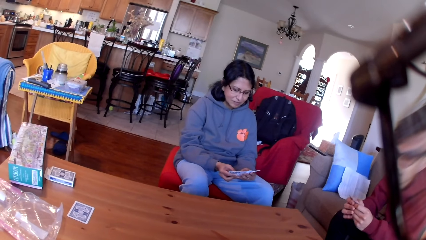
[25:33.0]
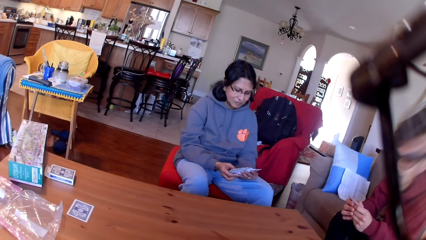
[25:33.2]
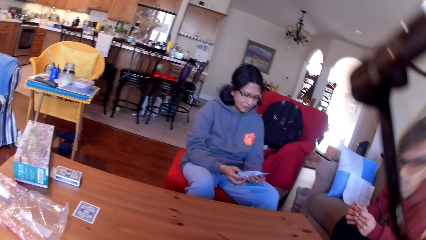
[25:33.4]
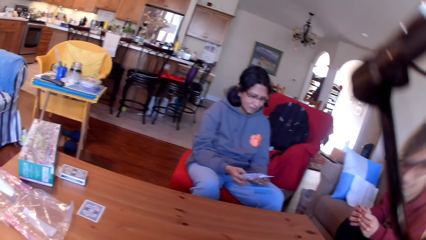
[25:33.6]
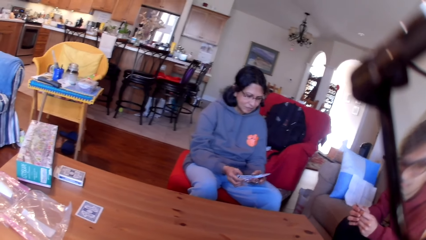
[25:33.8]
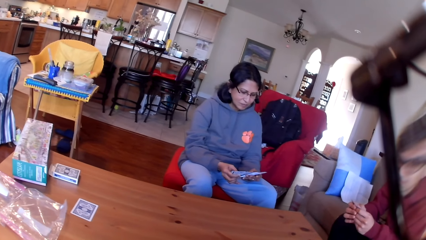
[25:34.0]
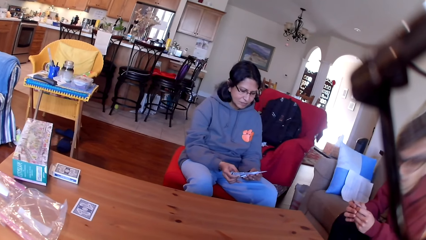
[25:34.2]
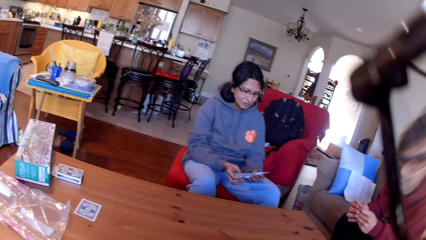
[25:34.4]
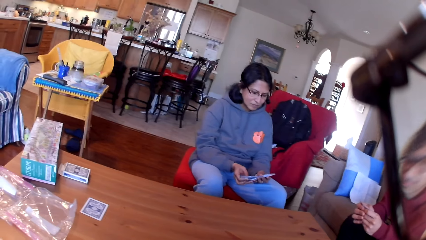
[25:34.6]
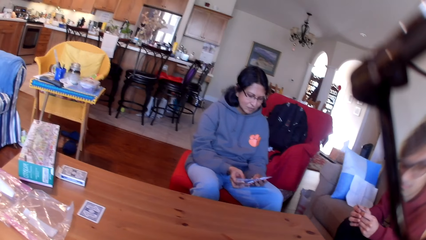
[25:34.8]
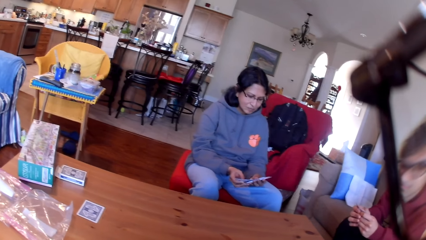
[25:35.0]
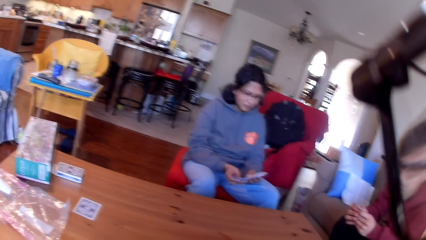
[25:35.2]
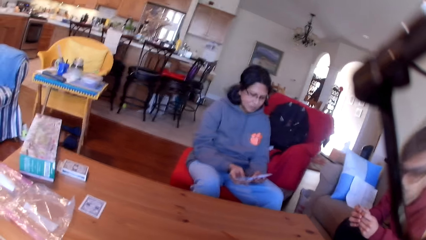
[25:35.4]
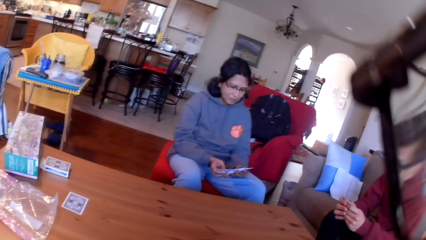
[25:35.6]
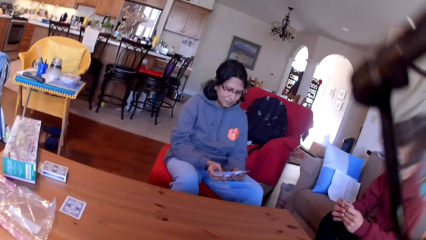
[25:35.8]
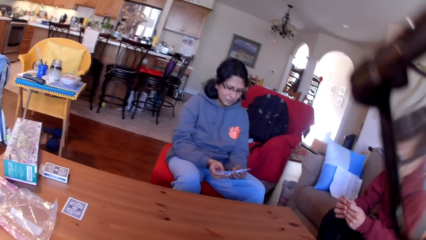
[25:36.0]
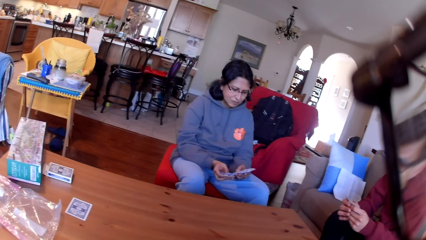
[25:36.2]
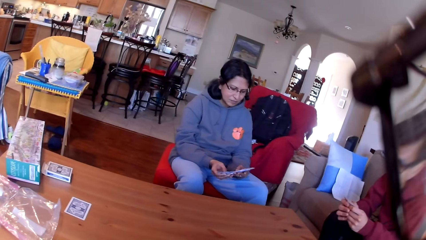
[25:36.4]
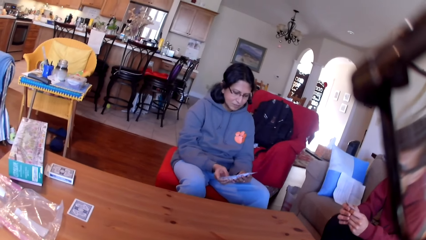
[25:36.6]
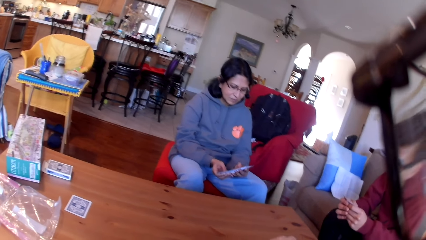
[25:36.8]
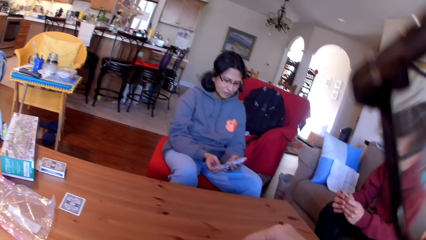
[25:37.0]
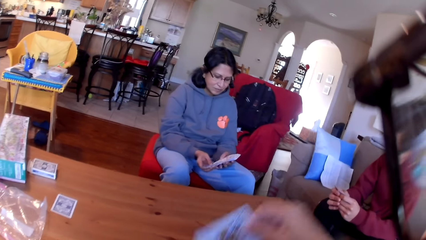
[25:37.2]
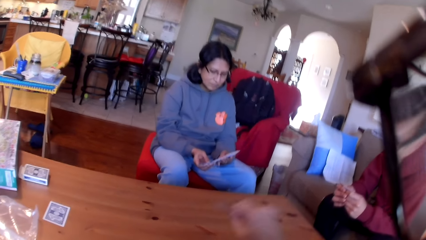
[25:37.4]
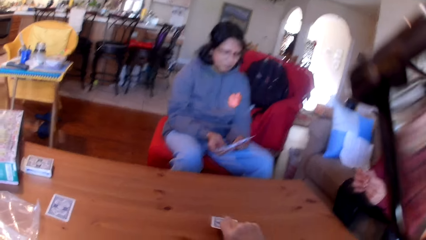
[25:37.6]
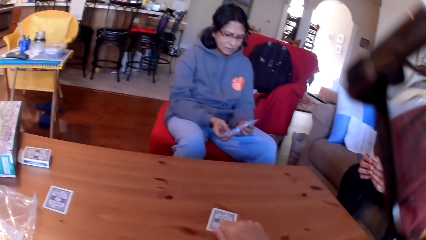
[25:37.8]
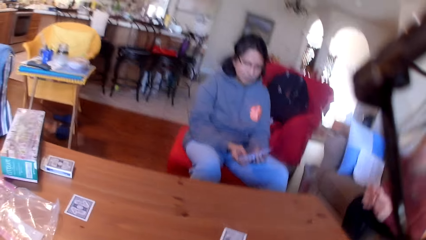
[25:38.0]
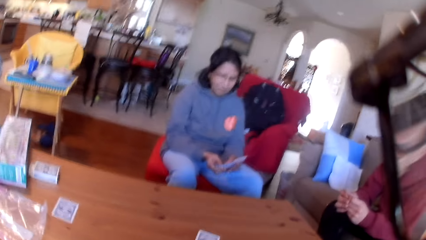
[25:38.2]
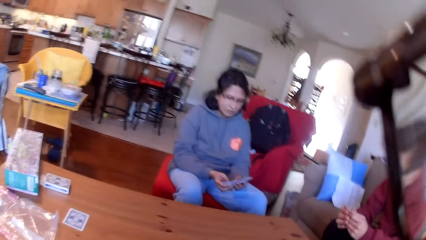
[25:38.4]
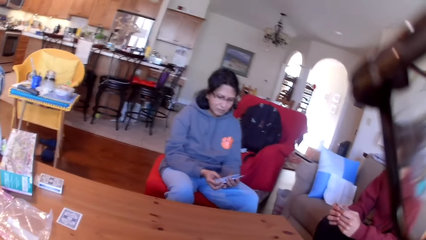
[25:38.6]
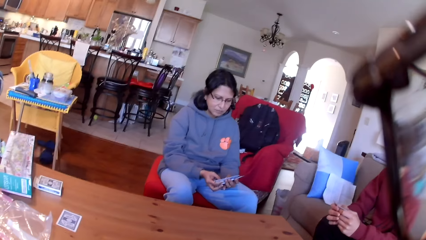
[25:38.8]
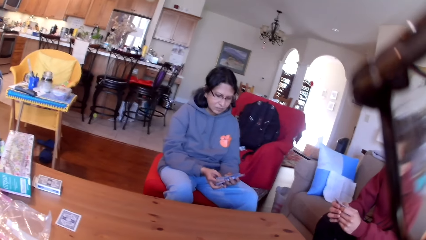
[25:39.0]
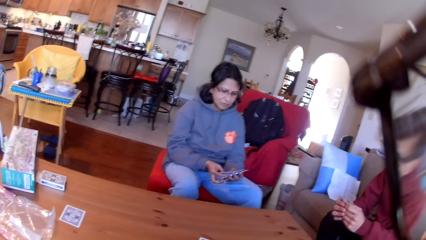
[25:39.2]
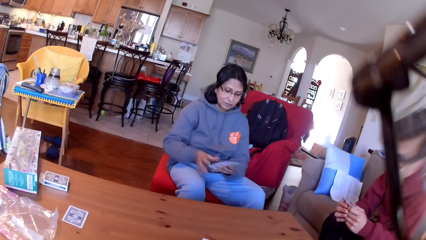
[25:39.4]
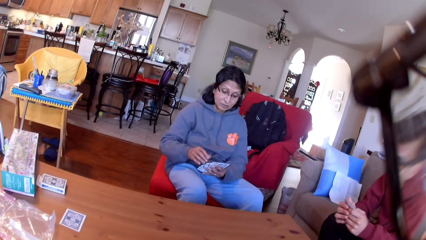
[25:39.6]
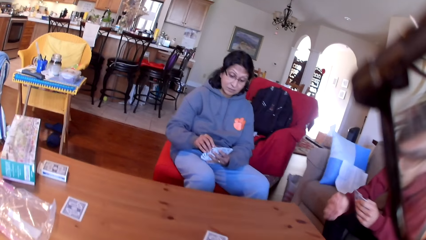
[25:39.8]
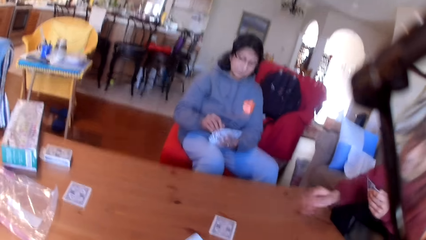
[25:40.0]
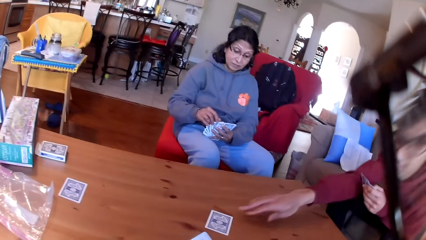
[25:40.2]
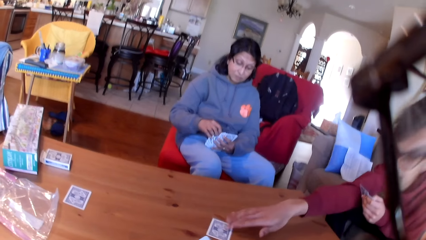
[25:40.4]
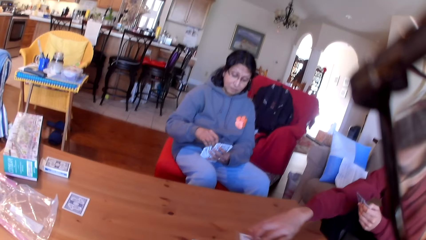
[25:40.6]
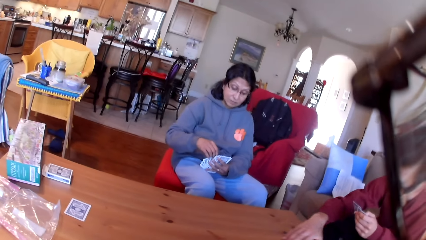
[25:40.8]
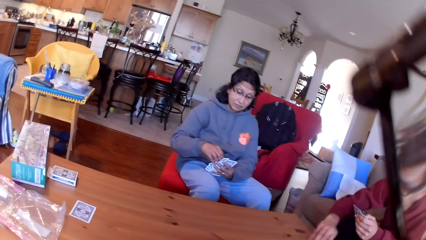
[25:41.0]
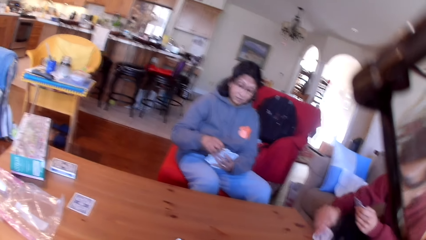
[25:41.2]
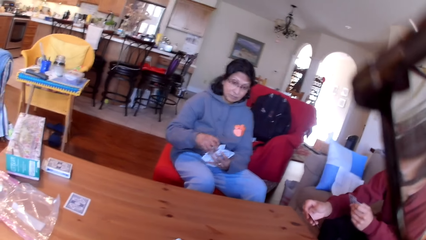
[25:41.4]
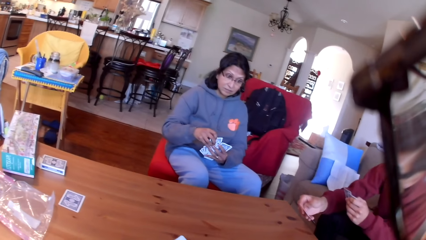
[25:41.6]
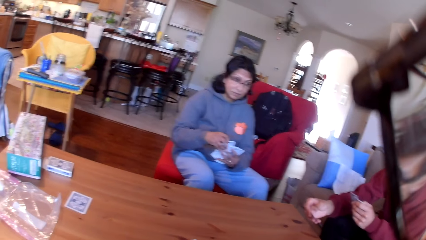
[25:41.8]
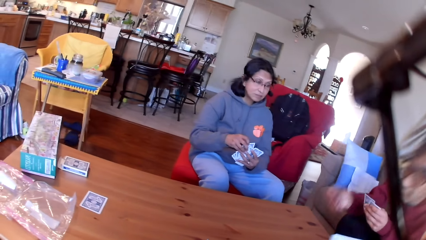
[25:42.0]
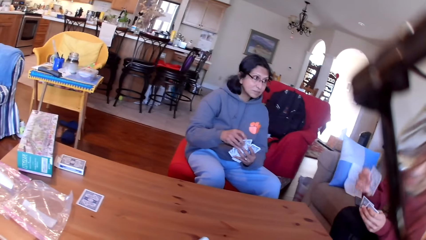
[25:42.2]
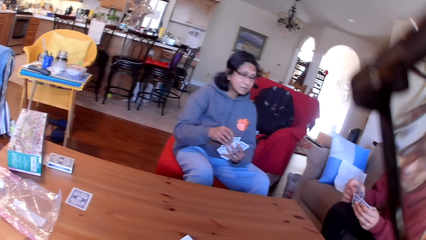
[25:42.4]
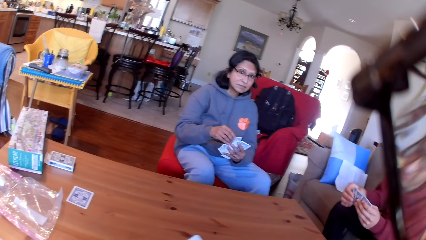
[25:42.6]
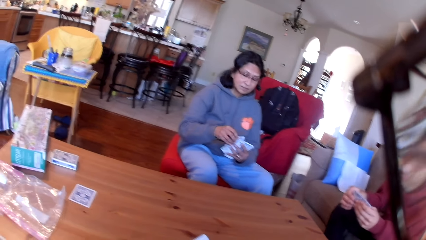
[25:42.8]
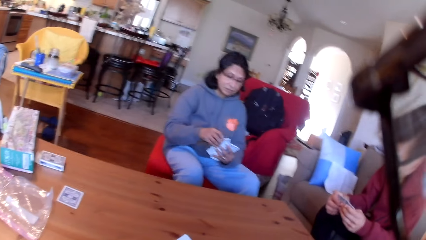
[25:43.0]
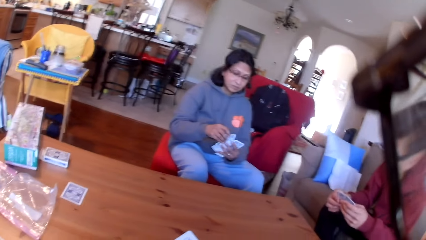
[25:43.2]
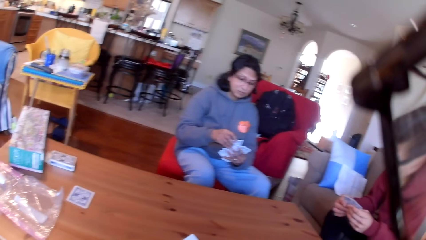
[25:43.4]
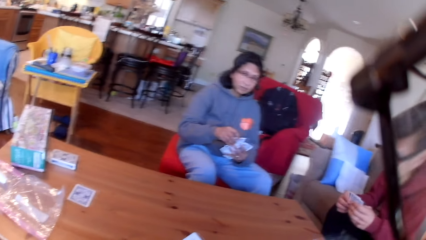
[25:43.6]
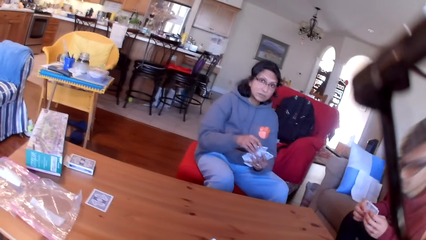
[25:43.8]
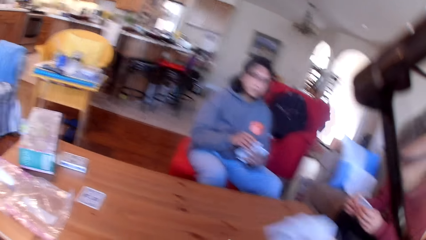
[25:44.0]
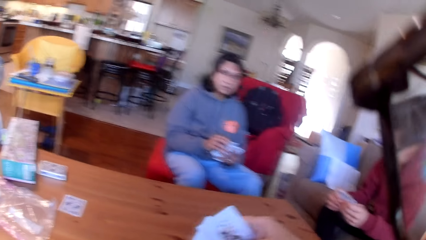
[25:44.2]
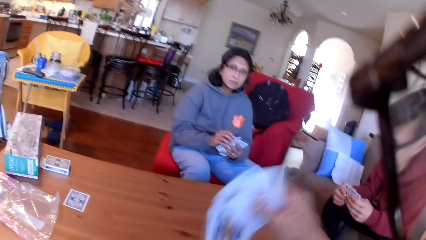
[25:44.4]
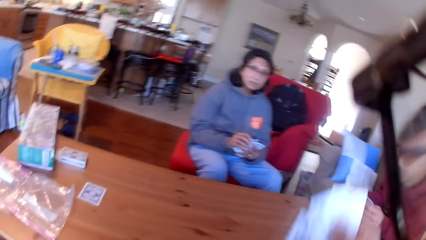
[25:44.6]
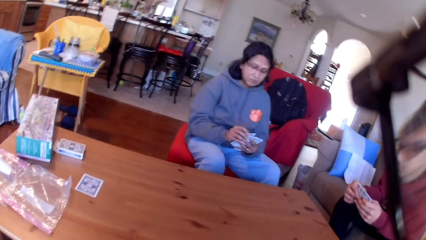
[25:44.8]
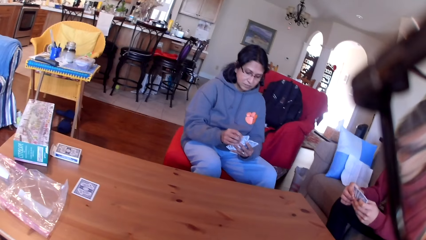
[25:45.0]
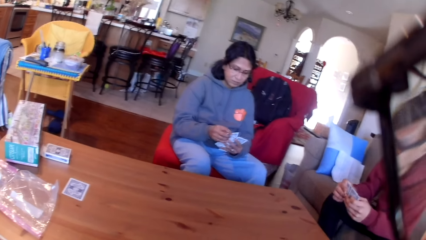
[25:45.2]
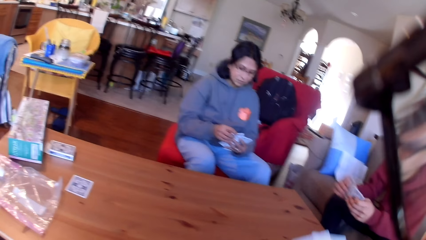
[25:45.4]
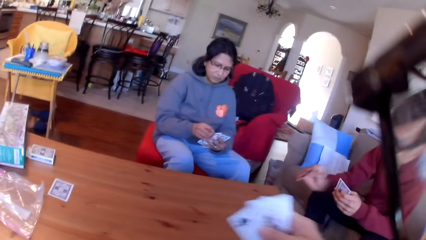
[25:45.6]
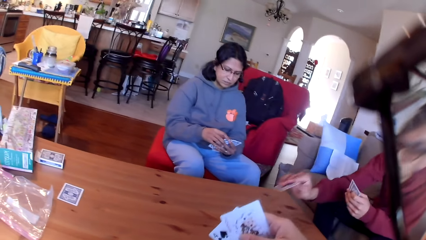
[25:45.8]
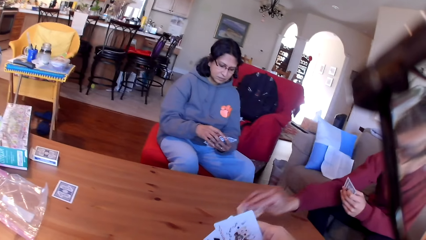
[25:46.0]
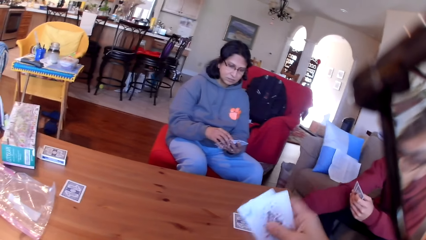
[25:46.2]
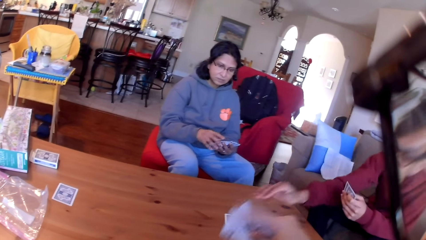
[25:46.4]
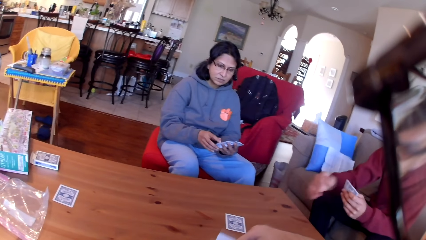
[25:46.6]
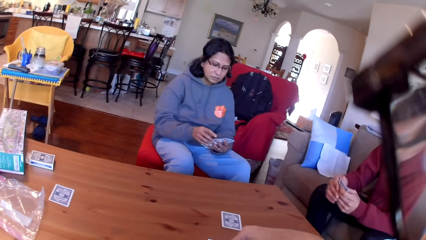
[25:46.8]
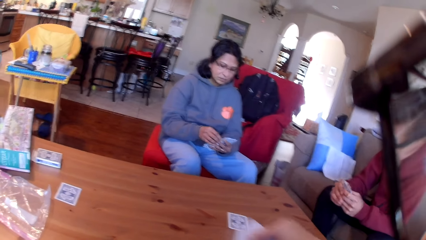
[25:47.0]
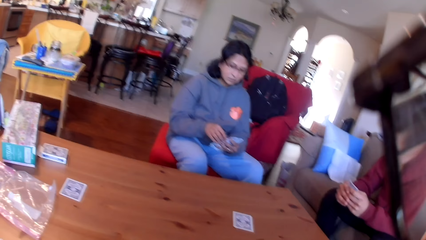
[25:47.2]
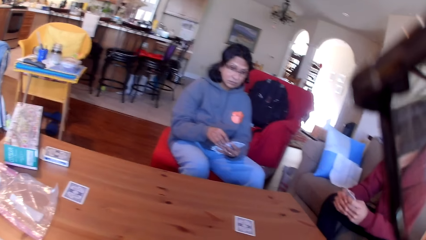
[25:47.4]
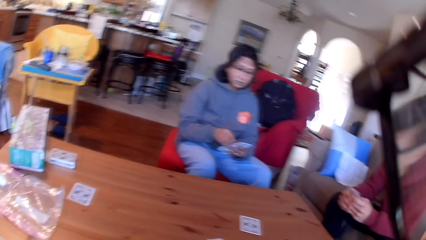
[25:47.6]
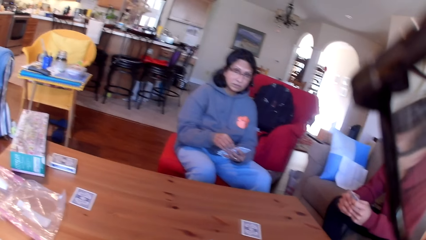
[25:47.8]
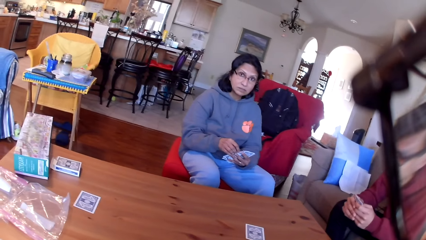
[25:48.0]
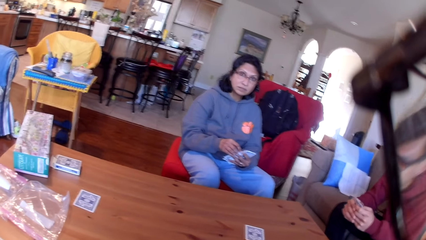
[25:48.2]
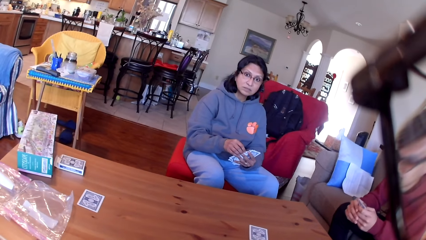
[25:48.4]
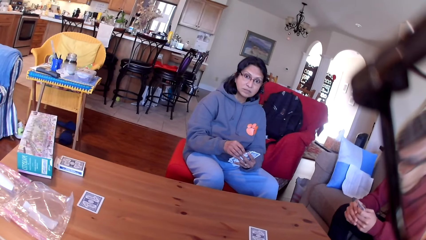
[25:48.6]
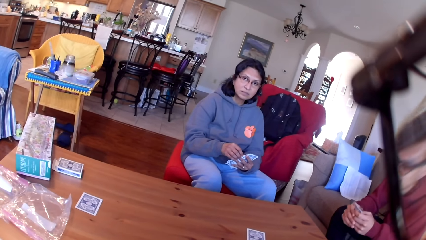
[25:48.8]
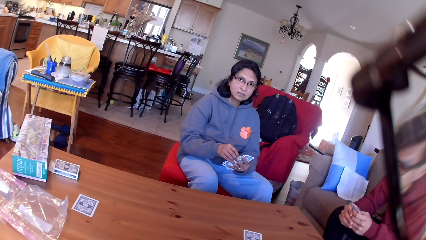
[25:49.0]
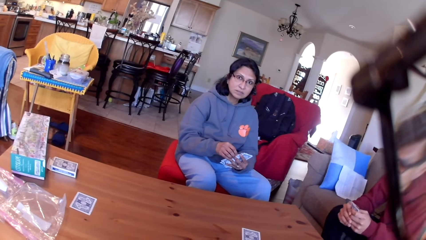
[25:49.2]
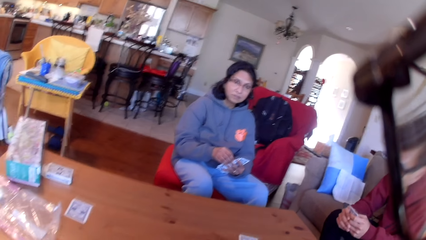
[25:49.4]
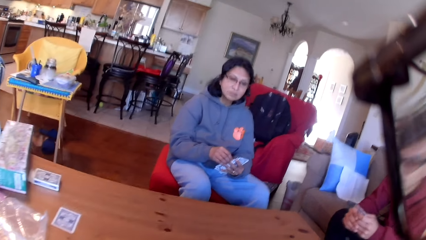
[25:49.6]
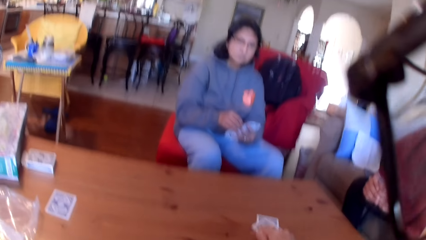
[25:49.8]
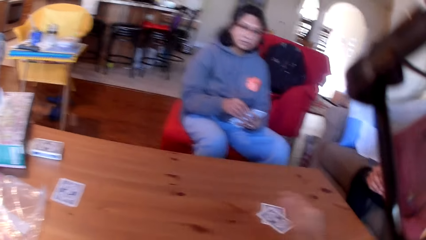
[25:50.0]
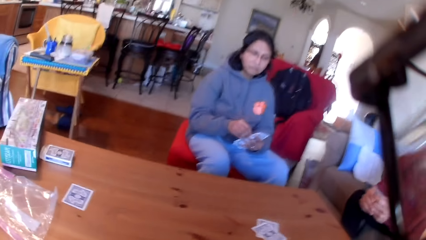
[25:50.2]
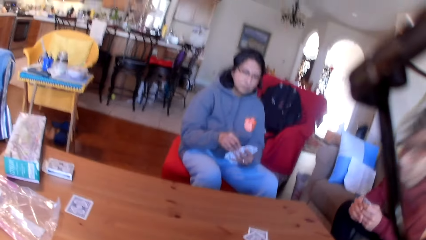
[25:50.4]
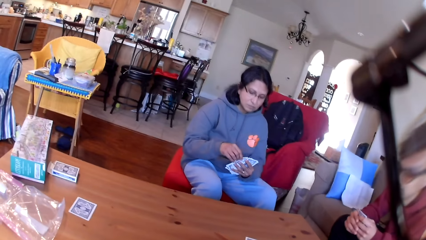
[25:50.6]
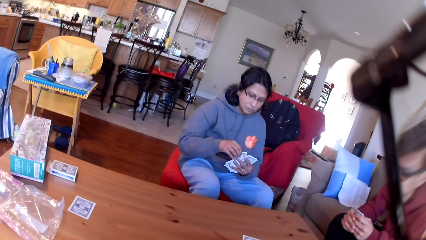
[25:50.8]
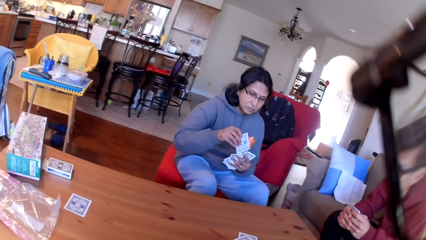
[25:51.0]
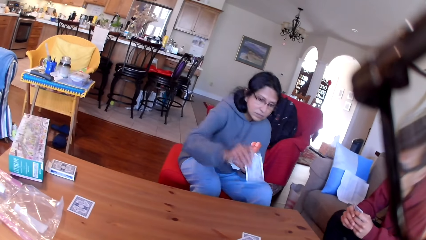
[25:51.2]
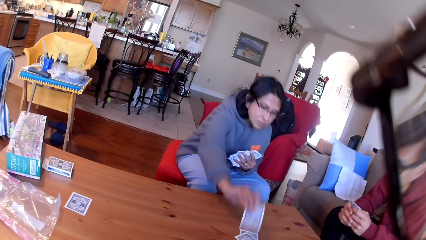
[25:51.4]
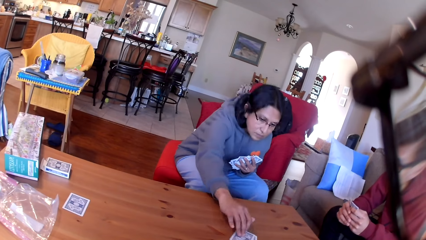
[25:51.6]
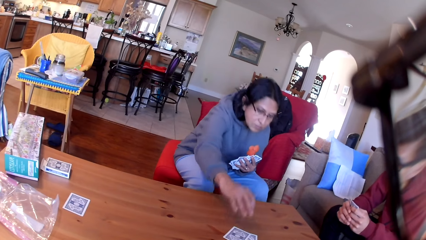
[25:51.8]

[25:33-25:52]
The camera wearer puts the card on the table. A man picks up a card. The camera wearer moves the cards in his hand. The man places a card on the table. The camera wearer stares at a woman and the man. He puts the card on the table. The woman places a card on the table.
